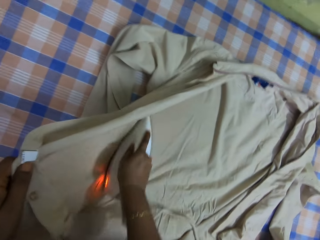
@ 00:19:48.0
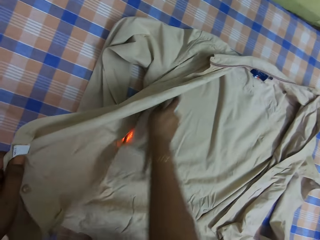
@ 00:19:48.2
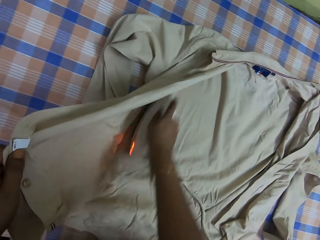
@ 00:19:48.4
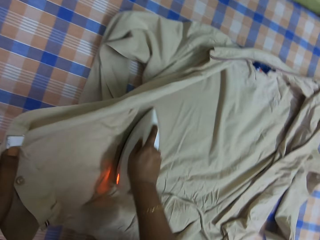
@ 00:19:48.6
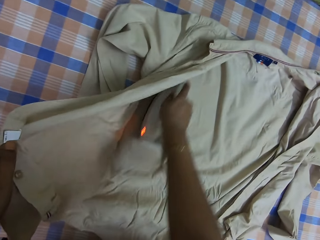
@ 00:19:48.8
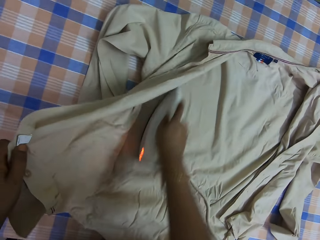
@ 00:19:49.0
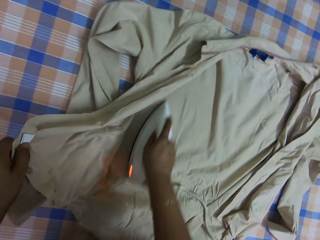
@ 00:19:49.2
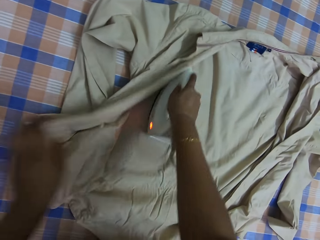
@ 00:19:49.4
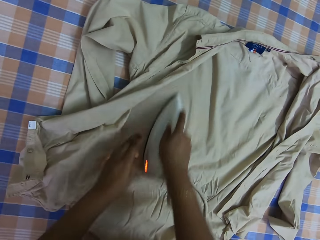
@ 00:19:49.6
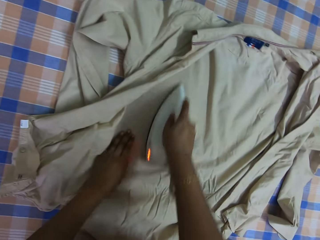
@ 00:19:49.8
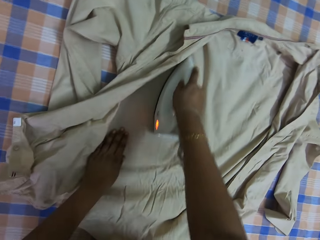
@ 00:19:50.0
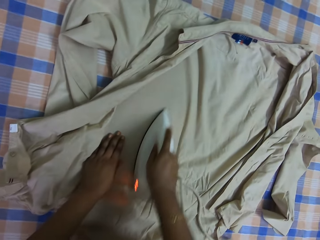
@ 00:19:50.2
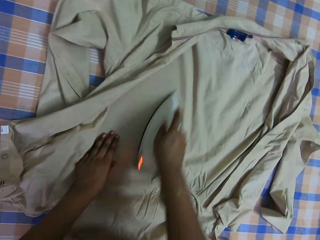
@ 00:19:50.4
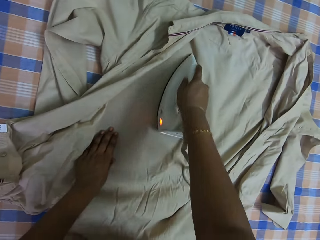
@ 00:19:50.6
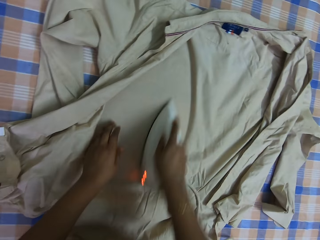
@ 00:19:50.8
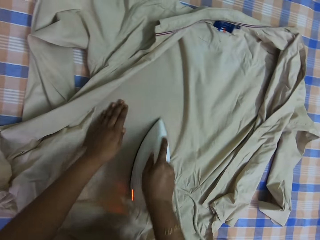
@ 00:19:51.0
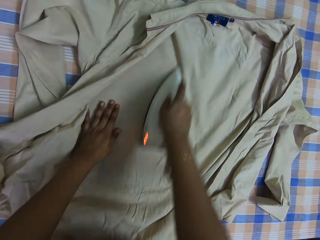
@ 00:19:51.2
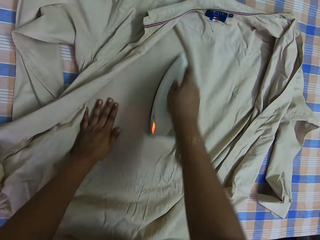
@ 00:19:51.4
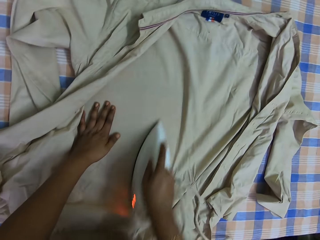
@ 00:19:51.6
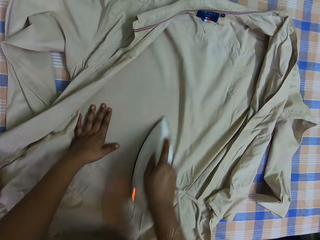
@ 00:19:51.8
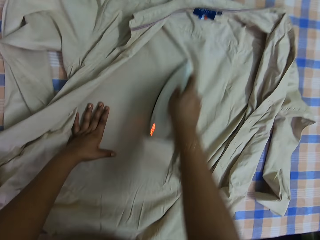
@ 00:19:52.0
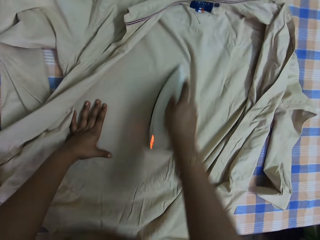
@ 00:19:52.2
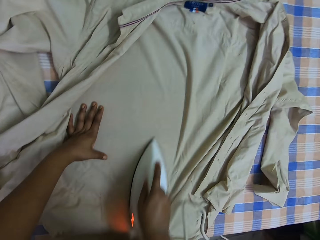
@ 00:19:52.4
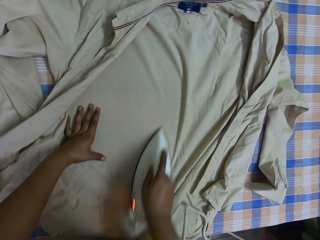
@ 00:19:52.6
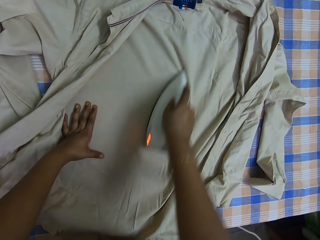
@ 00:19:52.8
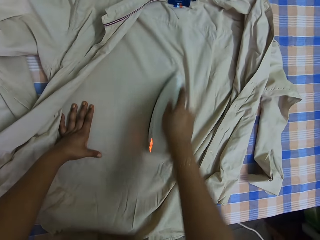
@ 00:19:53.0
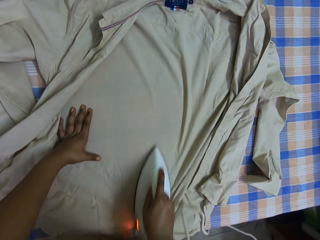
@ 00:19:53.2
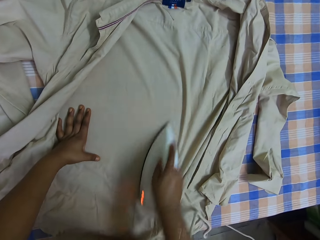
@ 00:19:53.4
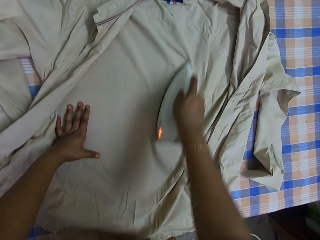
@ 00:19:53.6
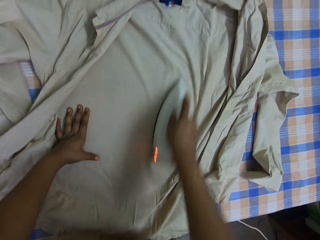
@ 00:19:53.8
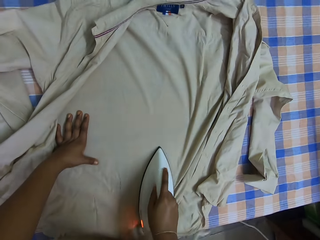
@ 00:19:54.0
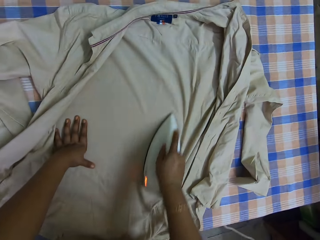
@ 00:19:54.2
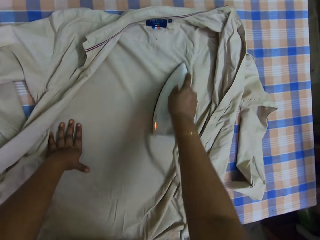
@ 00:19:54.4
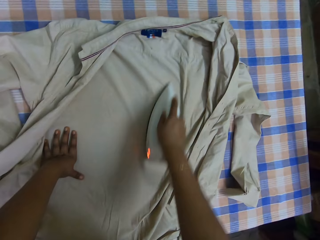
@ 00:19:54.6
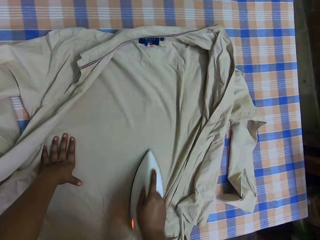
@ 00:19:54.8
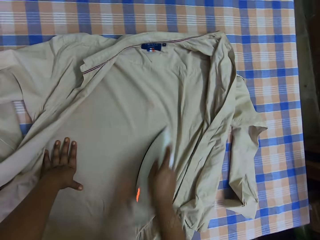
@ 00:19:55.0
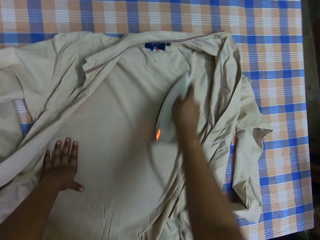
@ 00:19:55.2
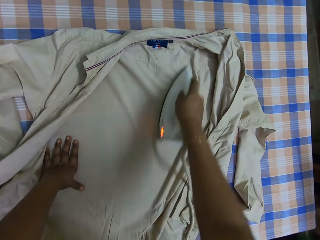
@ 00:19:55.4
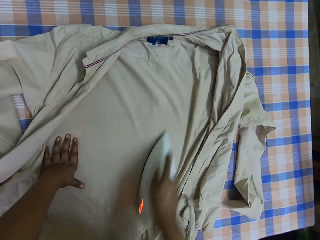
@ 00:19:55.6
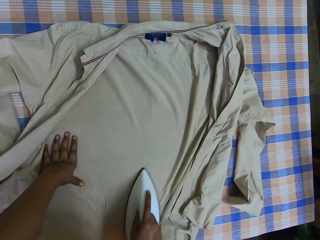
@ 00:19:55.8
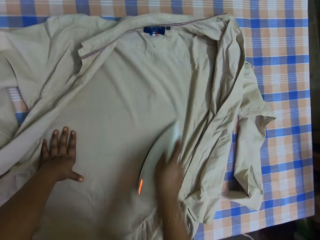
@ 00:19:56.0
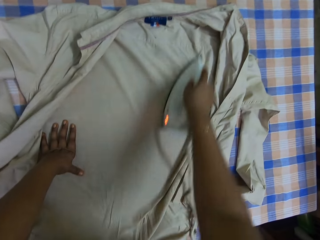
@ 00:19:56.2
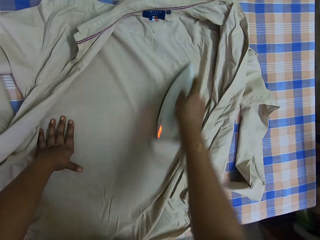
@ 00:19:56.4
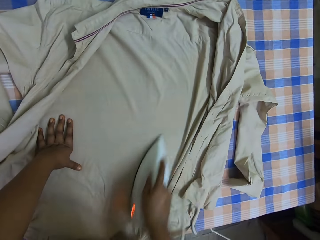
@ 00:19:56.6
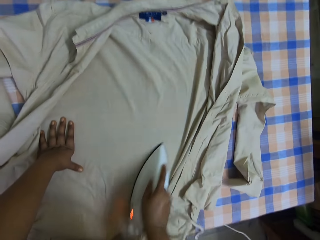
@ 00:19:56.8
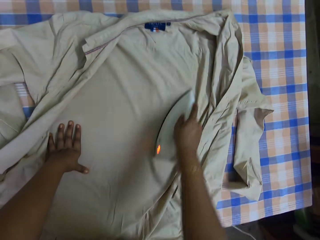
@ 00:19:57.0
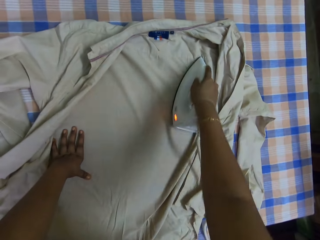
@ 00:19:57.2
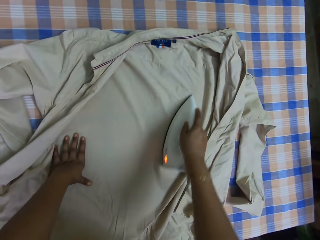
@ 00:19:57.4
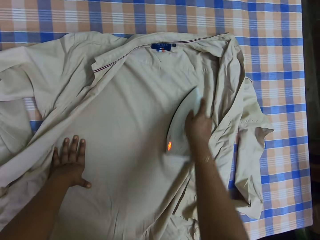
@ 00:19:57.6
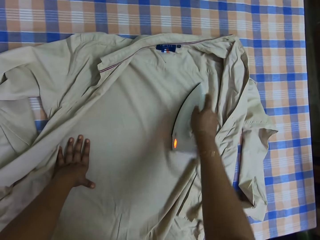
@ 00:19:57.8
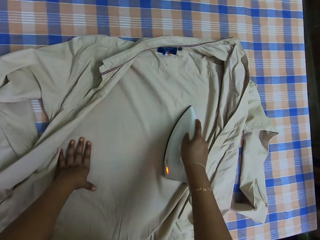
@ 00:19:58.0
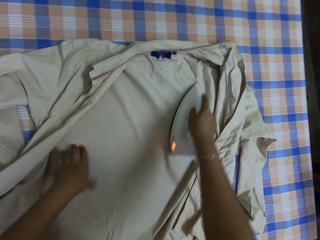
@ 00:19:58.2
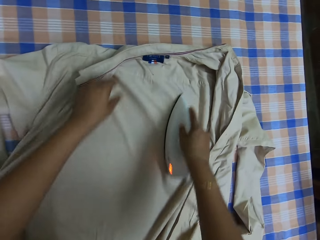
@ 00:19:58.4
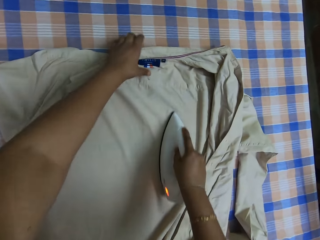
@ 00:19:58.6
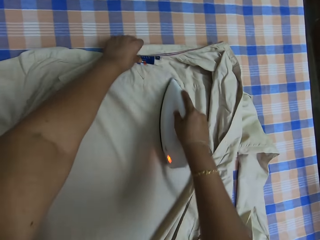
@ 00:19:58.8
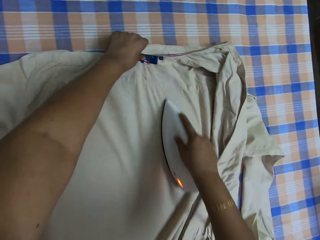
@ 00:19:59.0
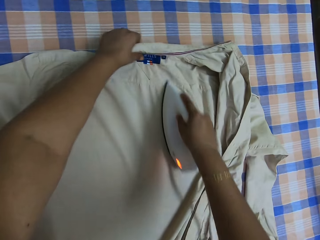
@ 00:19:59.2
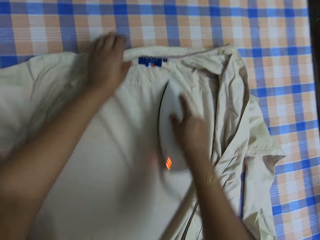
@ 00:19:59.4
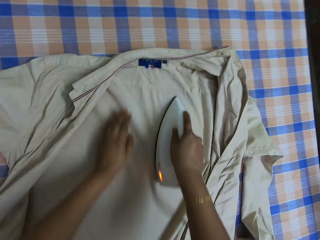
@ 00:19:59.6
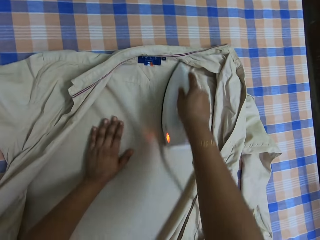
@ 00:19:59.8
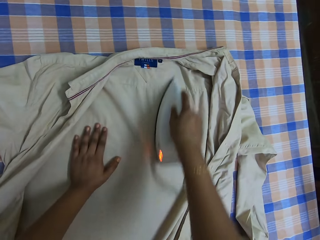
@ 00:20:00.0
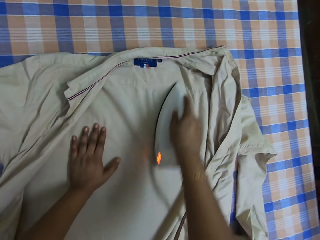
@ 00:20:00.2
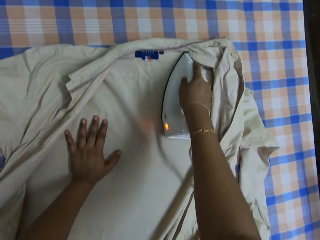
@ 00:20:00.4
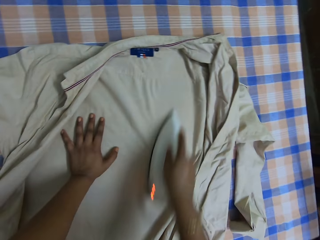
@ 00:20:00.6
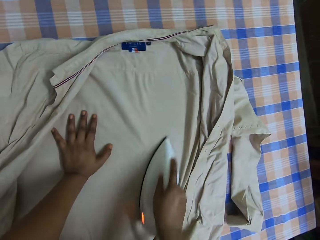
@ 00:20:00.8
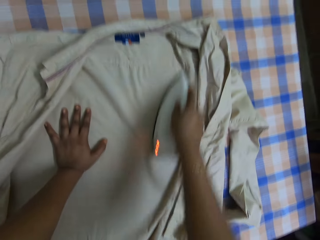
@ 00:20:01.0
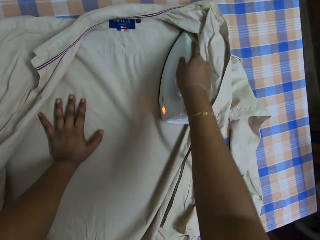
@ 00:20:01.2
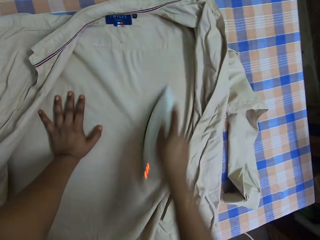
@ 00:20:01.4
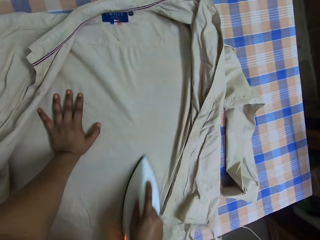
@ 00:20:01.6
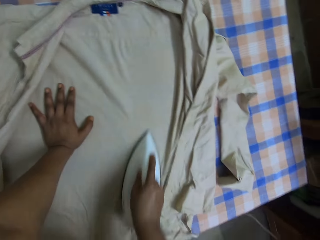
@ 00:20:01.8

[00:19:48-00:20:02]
The camera wearer adjusts the cloth.

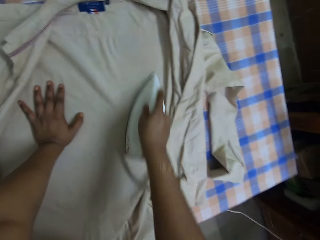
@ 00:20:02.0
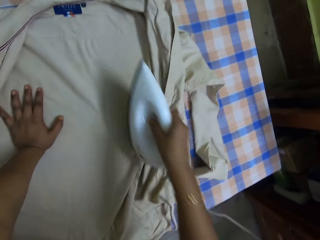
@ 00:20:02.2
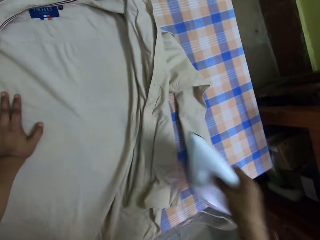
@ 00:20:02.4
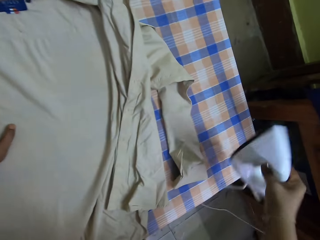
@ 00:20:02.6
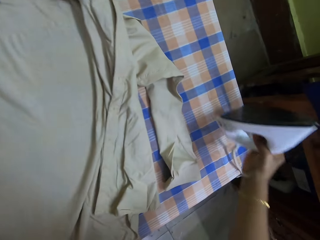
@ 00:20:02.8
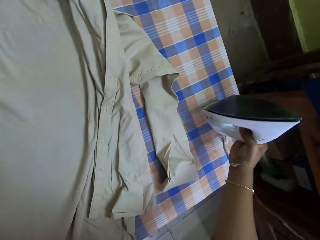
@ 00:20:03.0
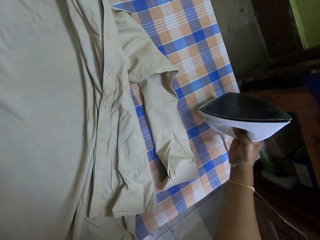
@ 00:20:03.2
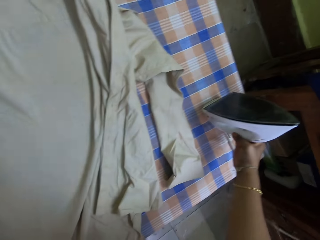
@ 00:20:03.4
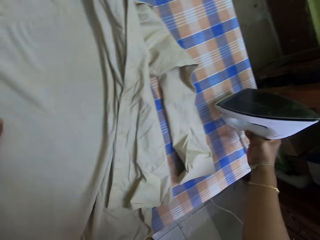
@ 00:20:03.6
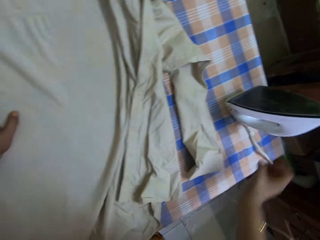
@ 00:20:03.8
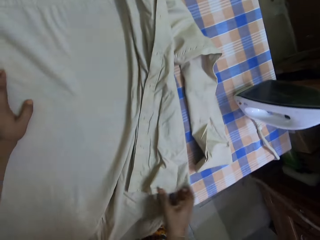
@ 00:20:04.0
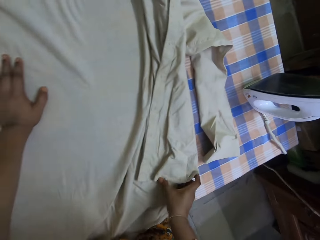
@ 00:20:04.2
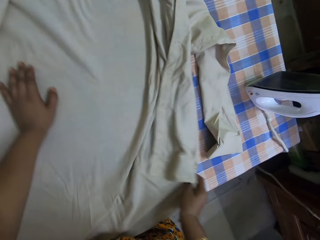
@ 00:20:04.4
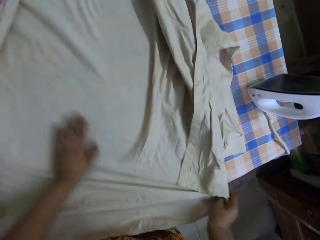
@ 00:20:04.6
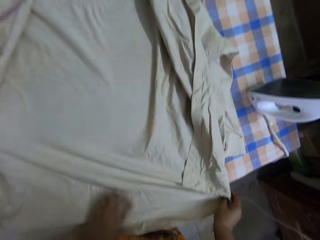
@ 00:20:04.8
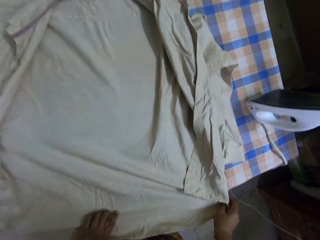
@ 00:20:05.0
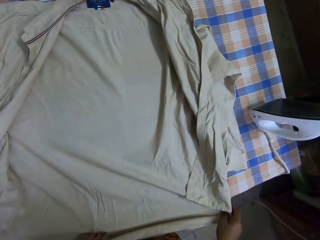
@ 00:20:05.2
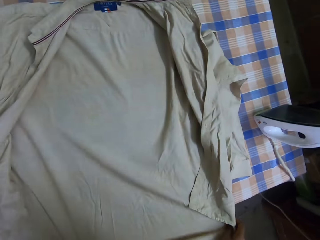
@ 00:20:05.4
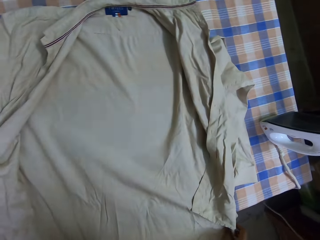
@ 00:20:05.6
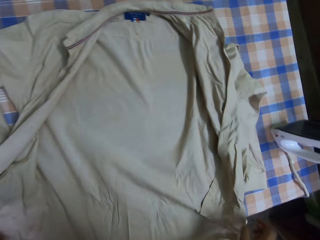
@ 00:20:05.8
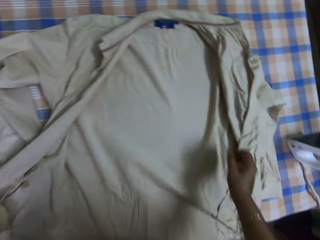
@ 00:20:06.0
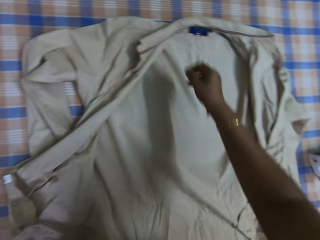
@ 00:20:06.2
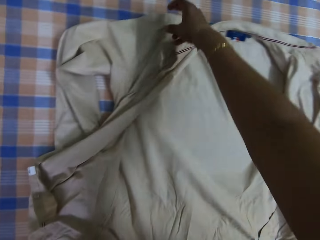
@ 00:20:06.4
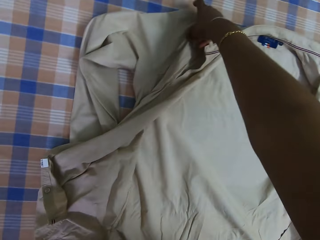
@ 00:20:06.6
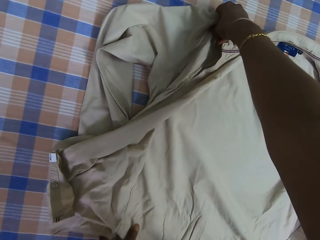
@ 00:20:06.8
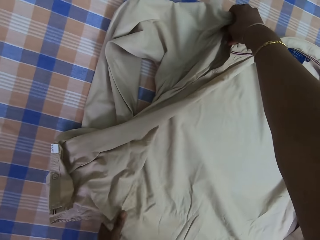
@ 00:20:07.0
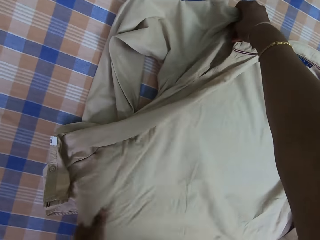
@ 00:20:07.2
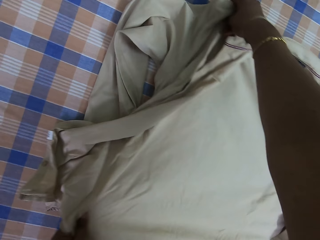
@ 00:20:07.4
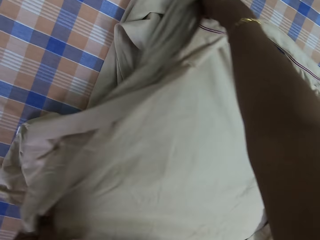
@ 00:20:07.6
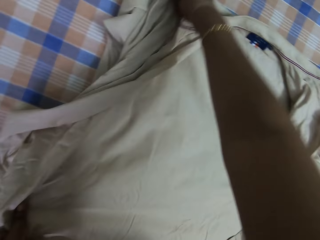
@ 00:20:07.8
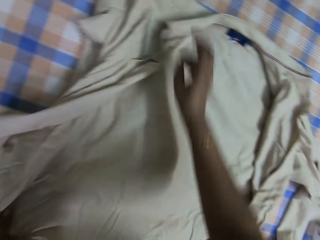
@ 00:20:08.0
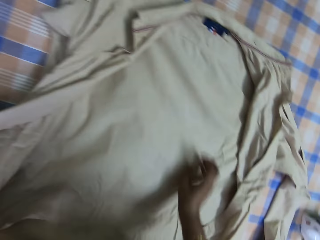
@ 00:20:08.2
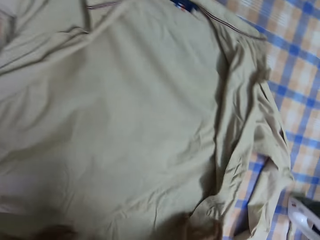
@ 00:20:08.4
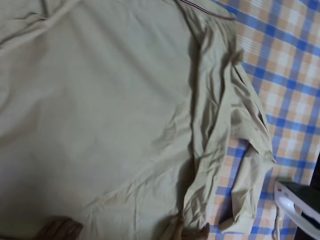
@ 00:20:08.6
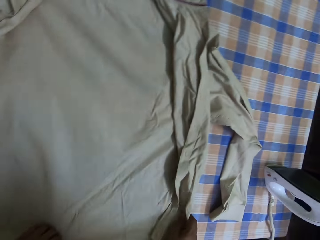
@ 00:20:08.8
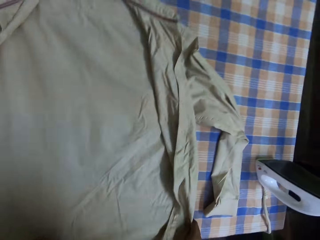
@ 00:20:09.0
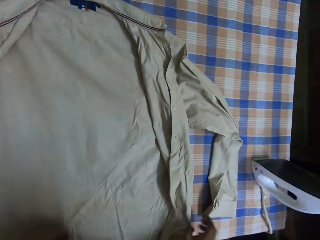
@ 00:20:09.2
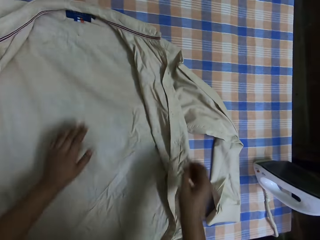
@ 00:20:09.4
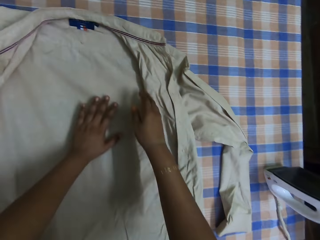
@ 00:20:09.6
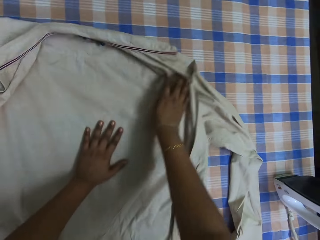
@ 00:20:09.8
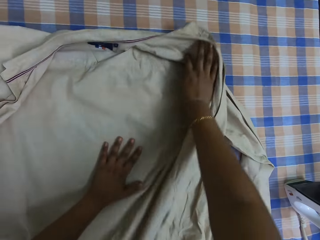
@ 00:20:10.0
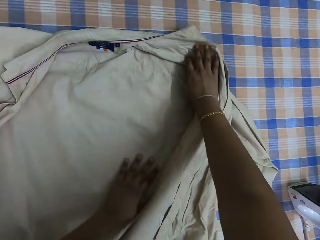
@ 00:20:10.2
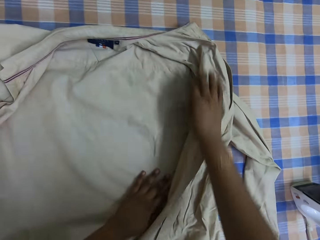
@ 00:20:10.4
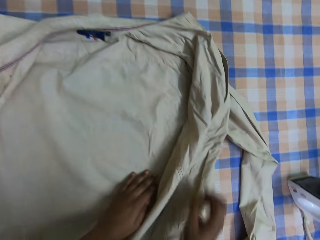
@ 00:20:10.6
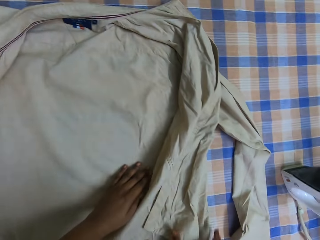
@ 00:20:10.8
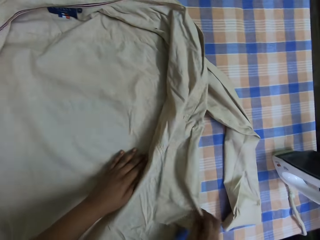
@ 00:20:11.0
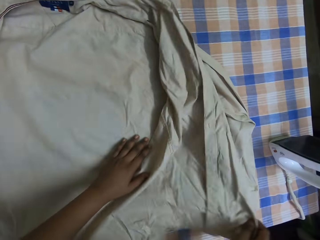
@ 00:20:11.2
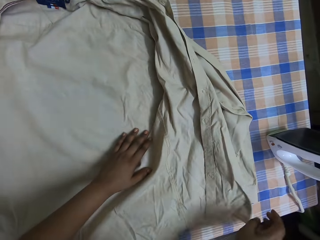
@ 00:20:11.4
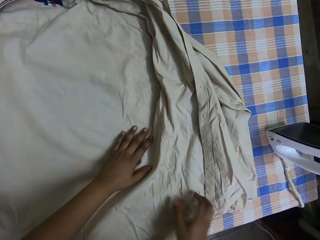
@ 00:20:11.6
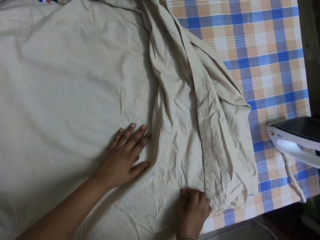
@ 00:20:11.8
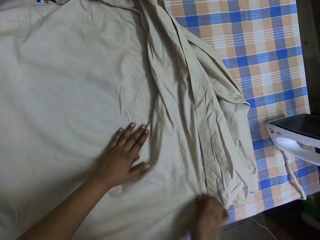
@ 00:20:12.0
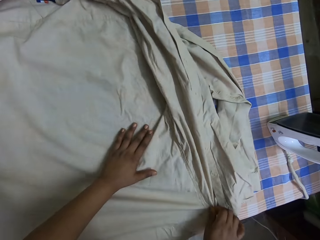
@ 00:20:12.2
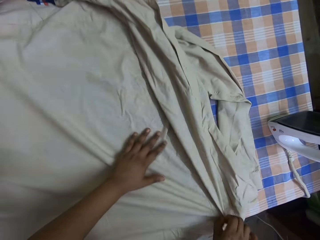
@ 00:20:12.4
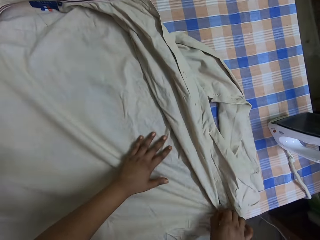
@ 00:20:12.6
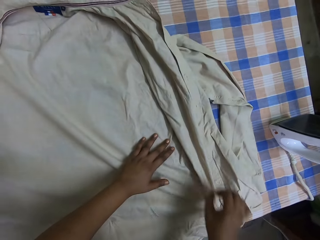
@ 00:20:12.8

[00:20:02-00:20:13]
The camera wearer puts the iron box on the ironing table. They adjust the cloth. They touch the shirt on top of the table.
